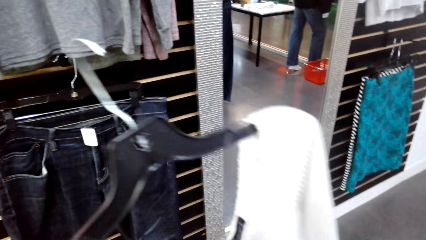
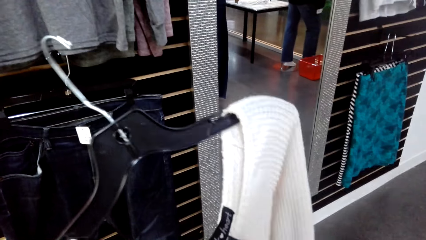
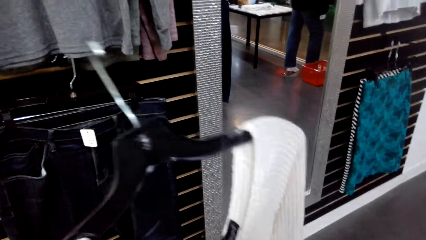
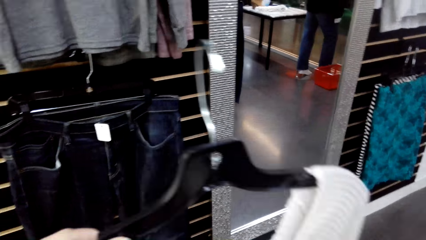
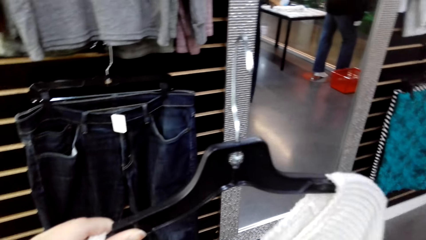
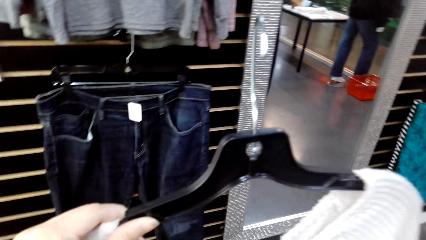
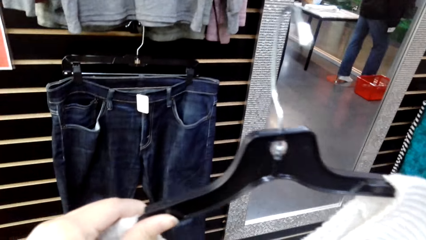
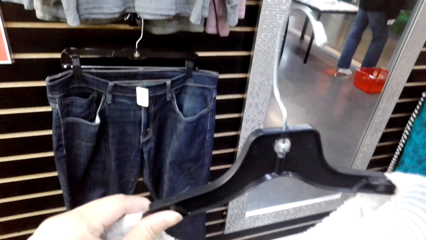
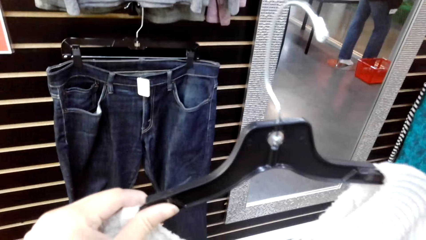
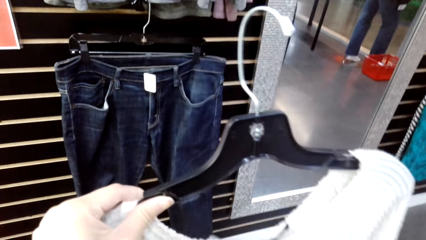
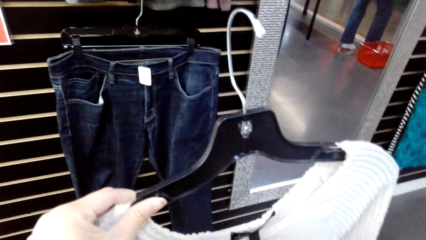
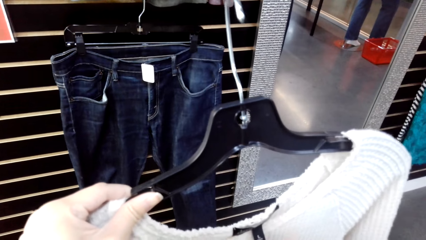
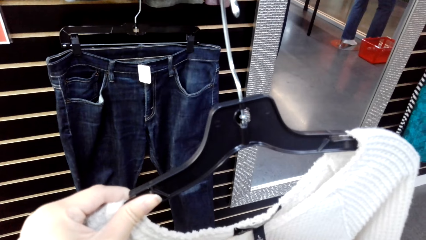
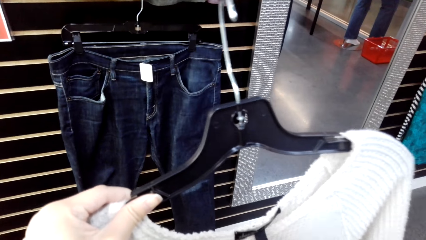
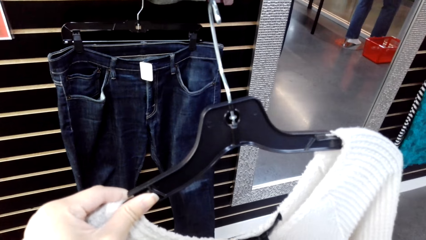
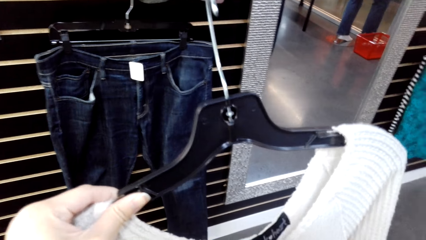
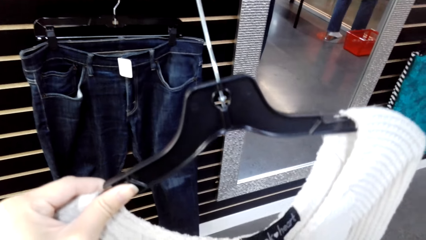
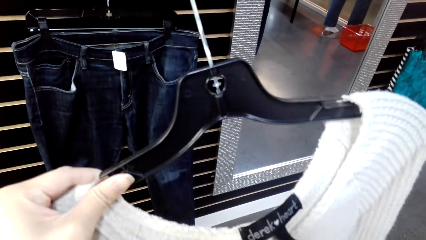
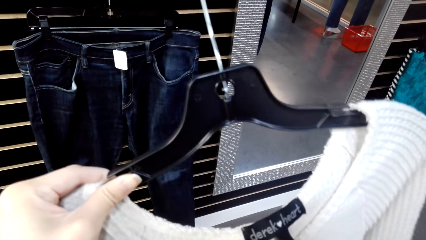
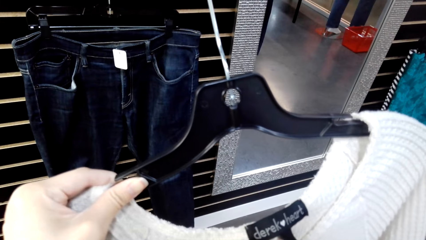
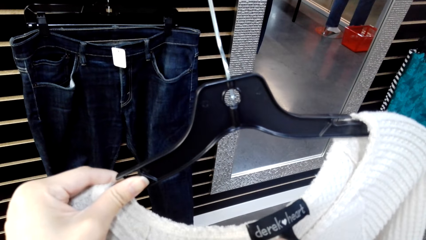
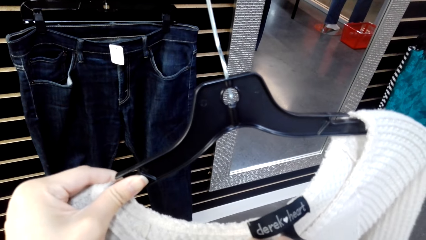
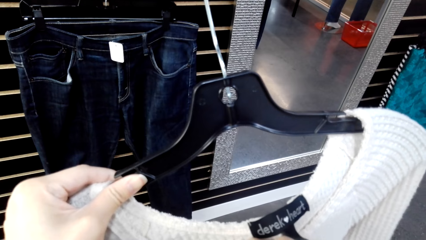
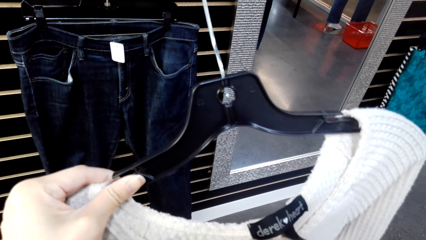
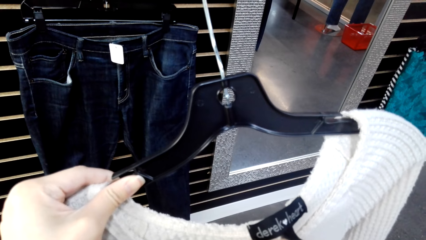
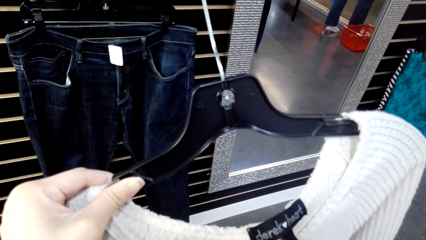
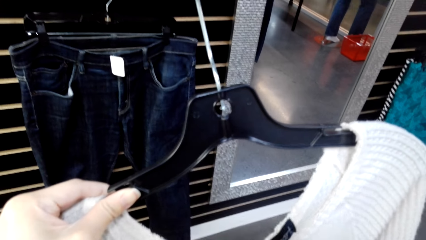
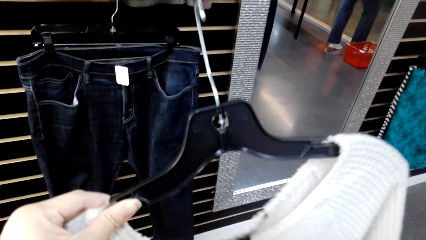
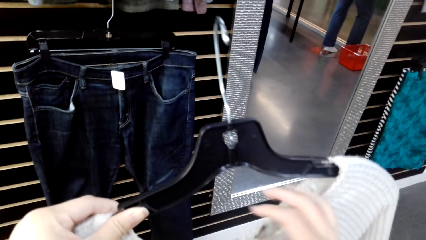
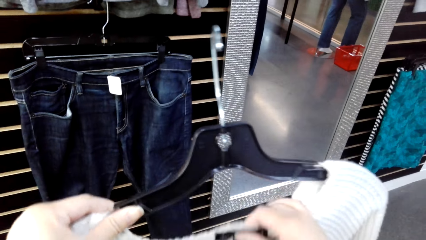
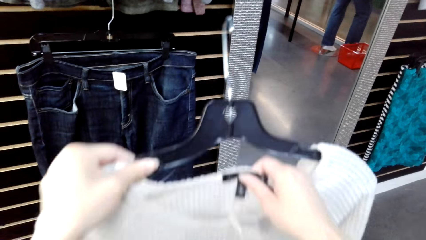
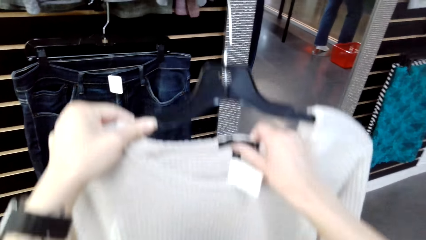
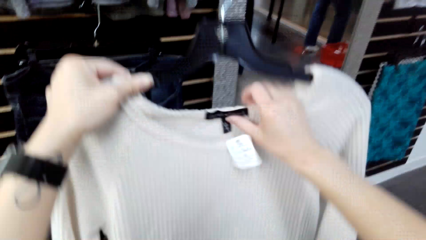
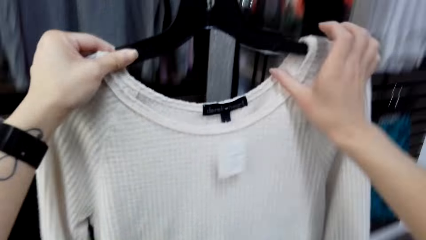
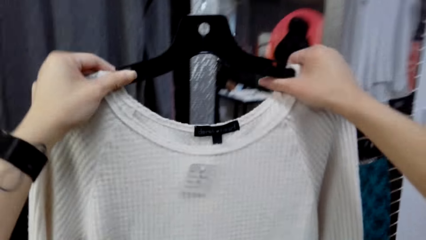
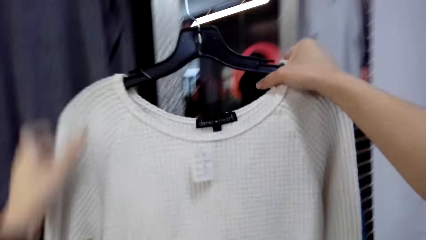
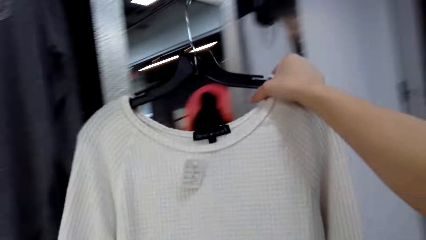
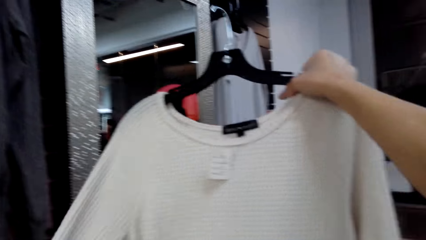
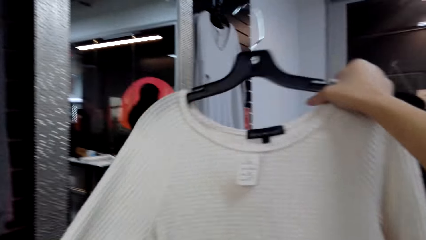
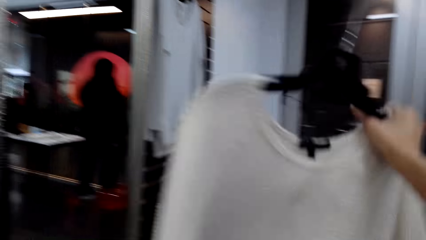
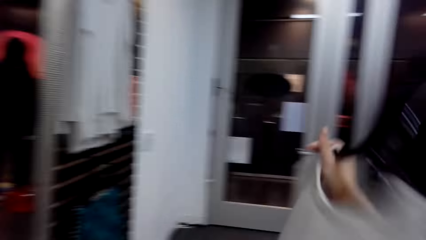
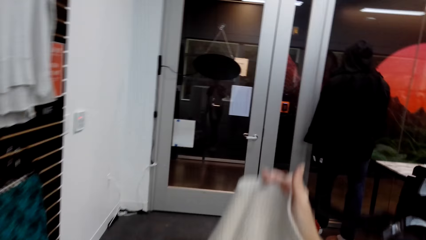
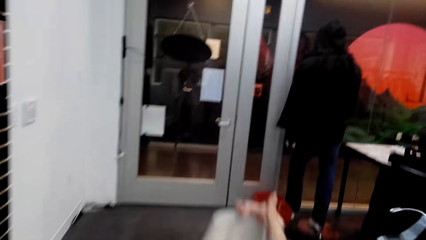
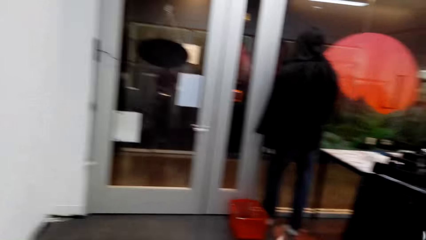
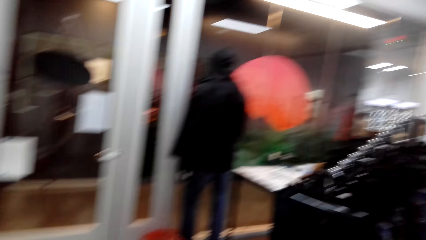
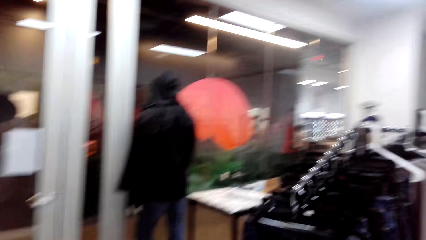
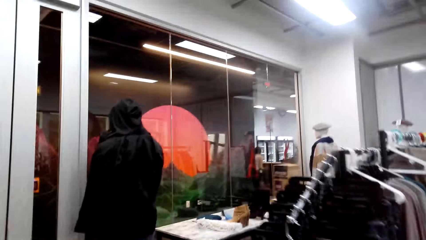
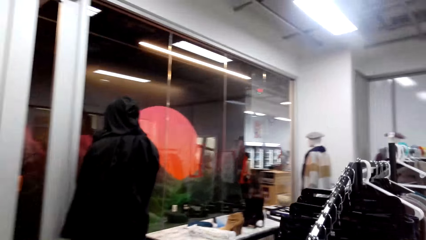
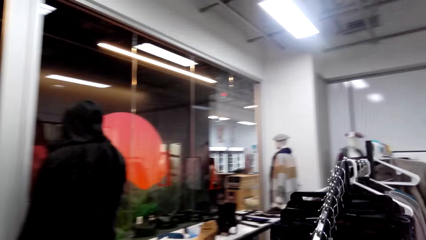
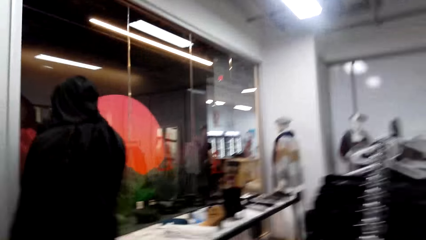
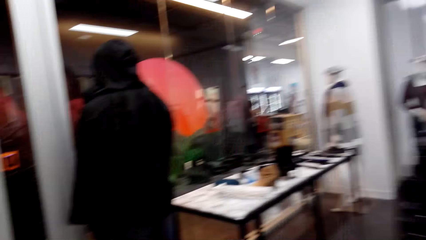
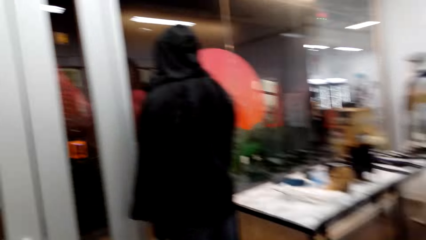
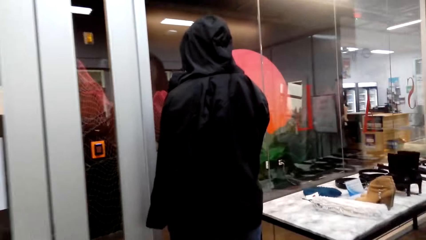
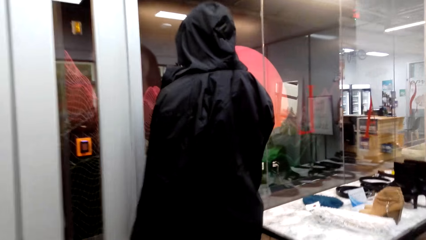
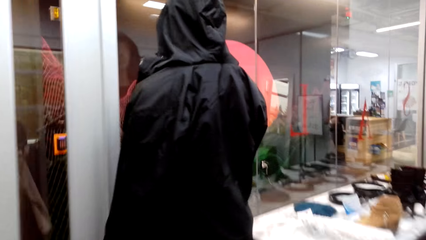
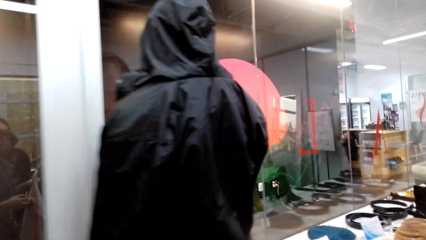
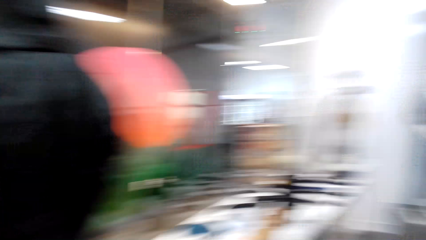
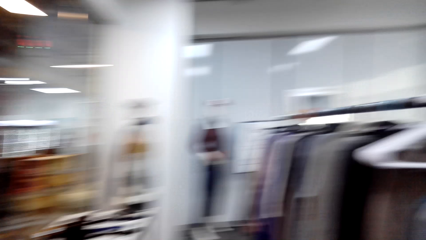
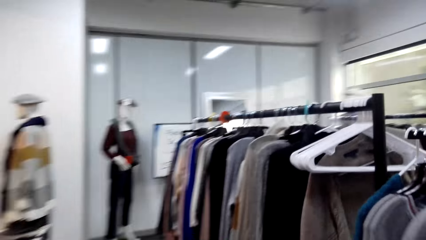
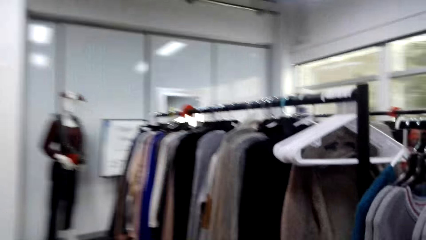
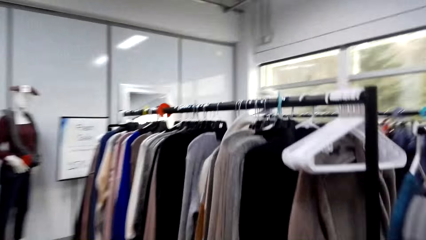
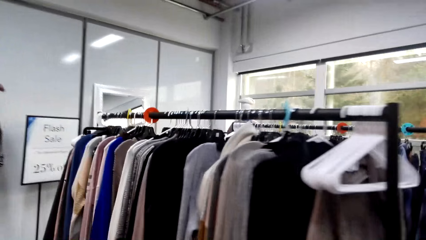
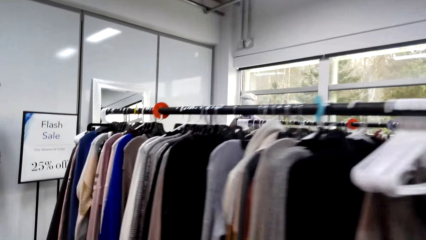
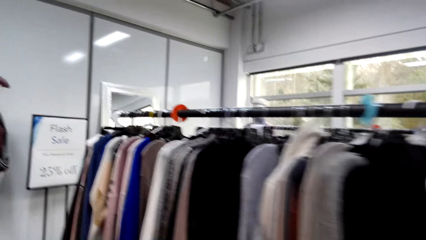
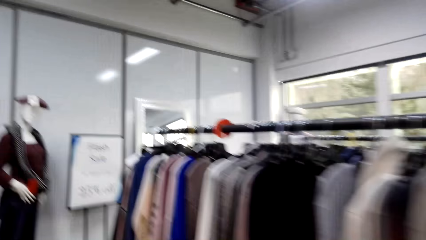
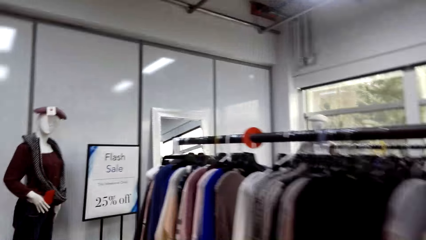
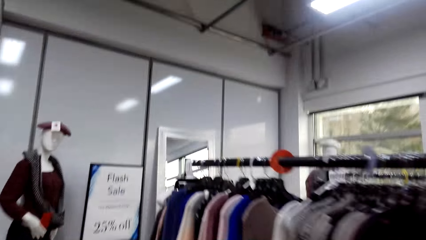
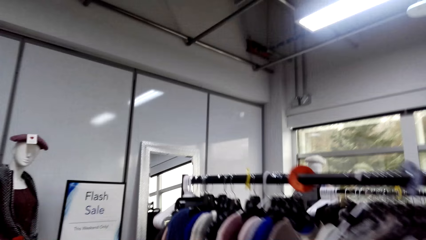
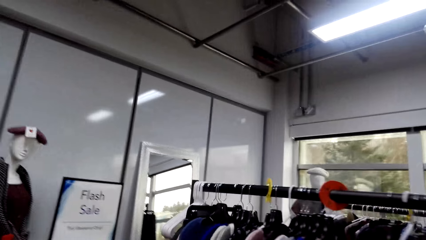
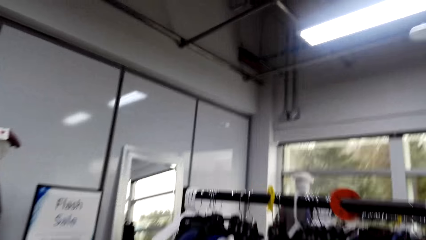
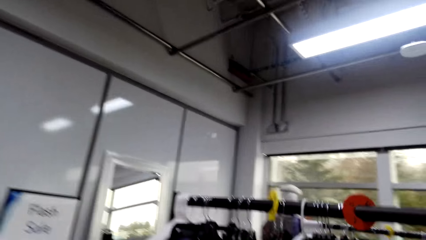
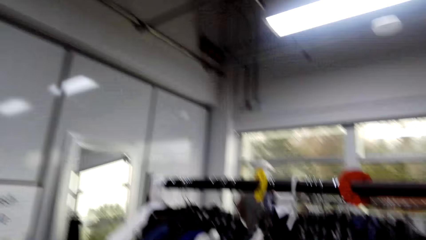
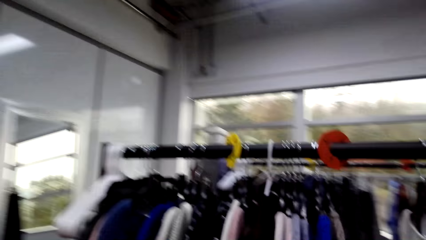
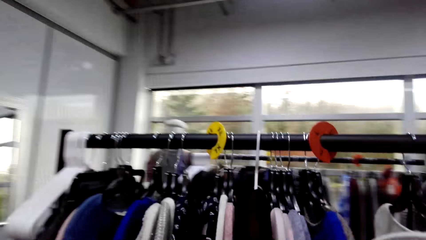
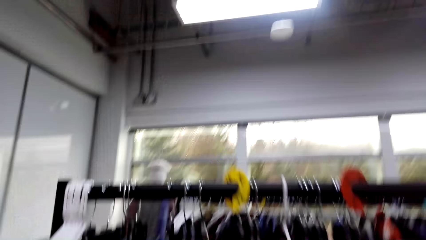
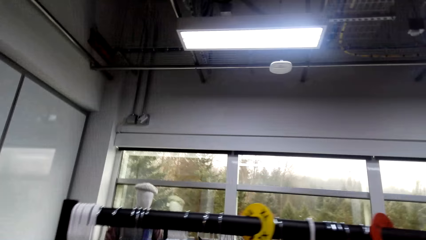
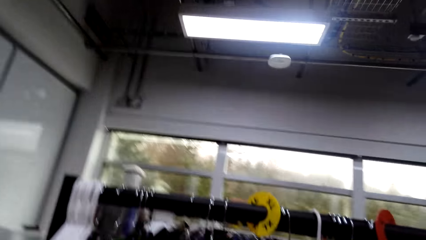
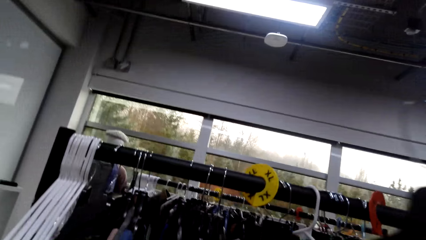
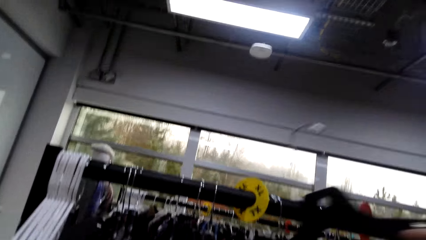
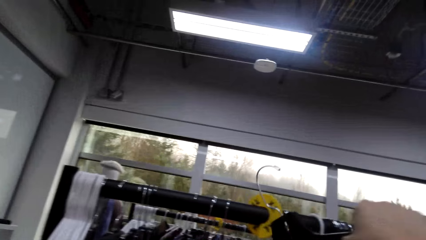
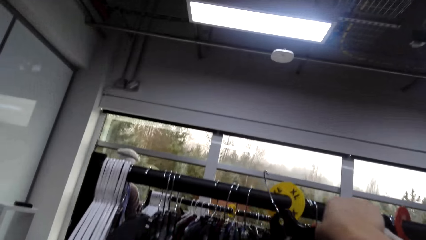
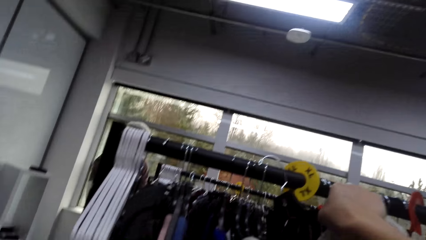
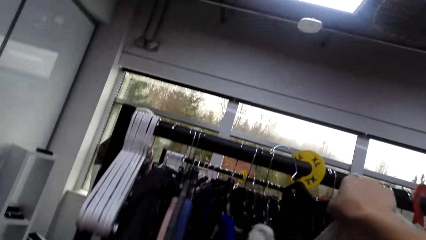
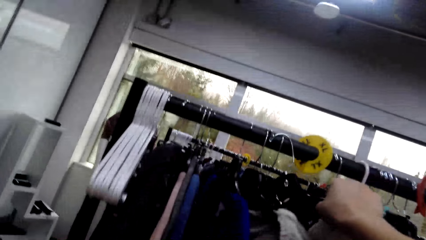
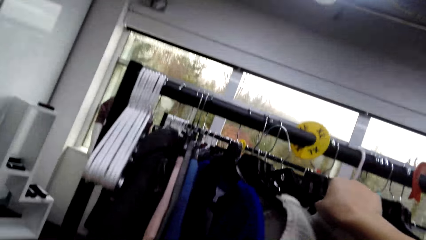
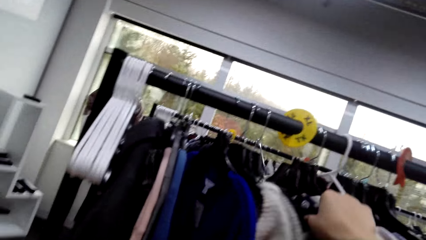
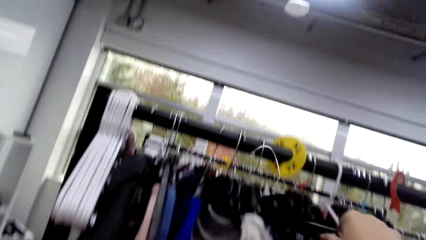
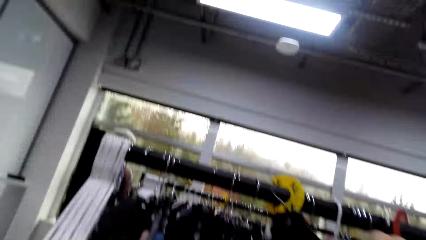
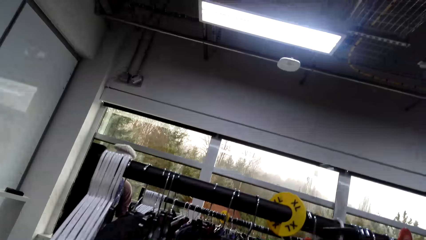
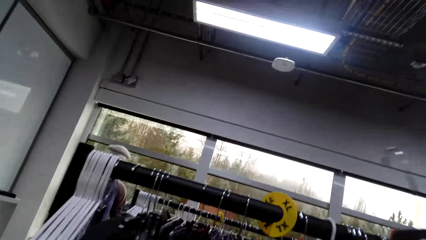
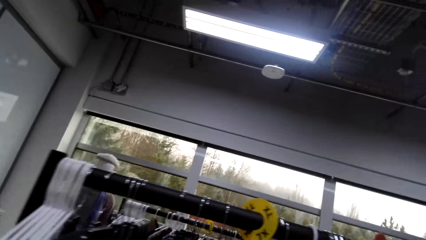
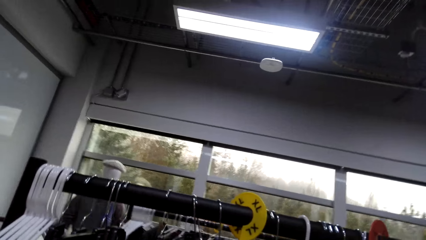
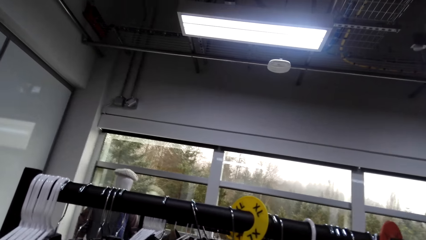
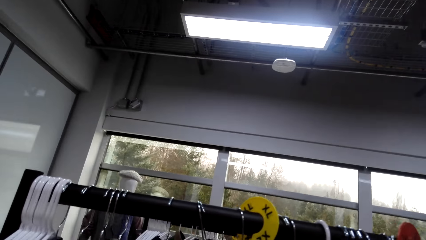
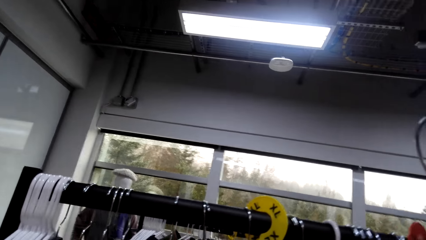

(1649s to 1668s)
The camera wearer looks at the sweater. They look at the label. They turn right. They walk around the boutique. They hang the sweater on the steel rod.
